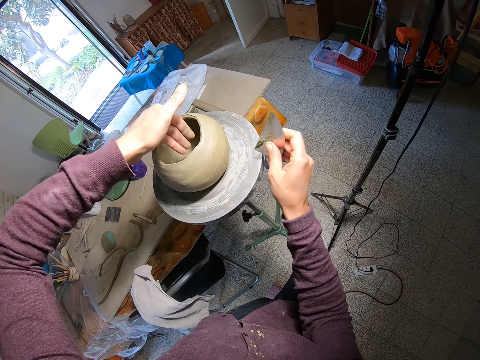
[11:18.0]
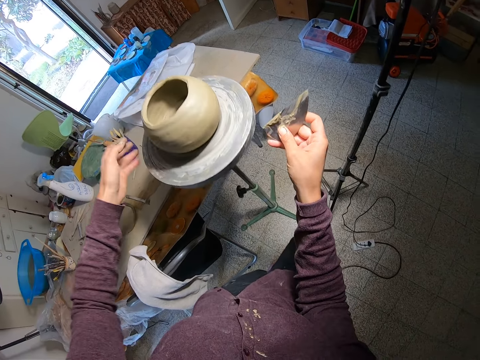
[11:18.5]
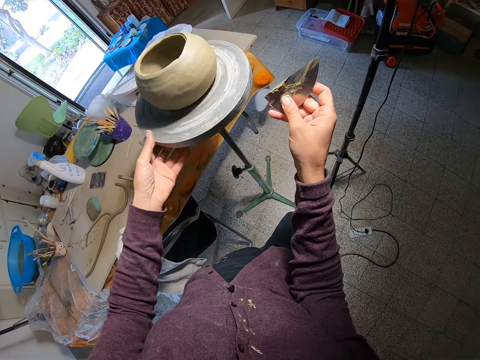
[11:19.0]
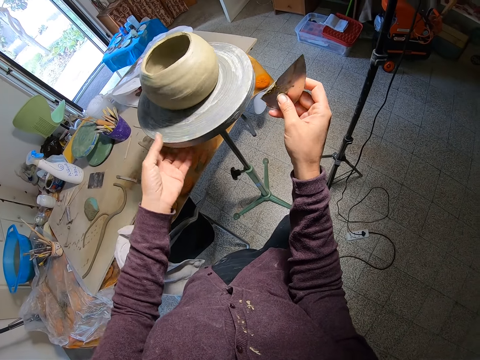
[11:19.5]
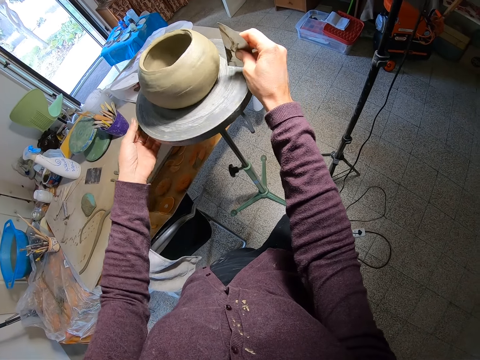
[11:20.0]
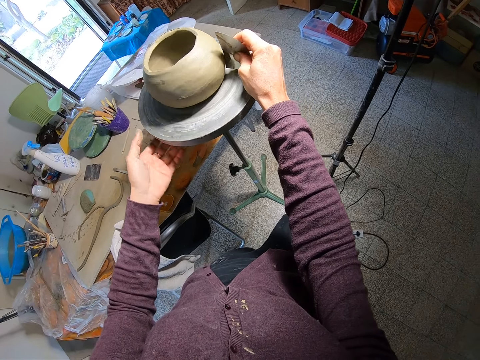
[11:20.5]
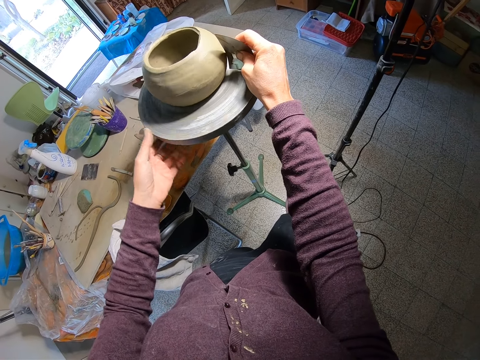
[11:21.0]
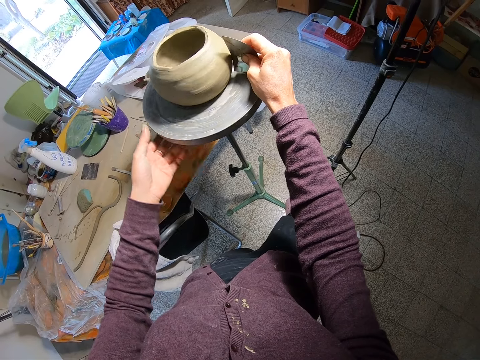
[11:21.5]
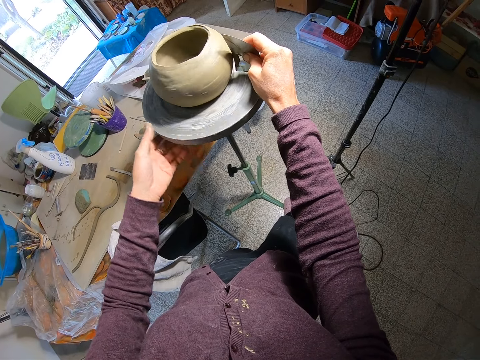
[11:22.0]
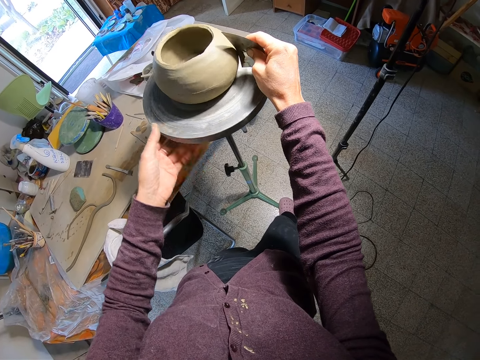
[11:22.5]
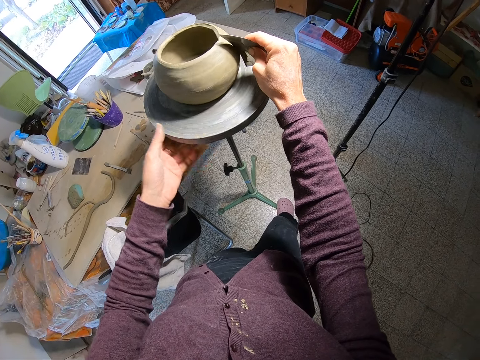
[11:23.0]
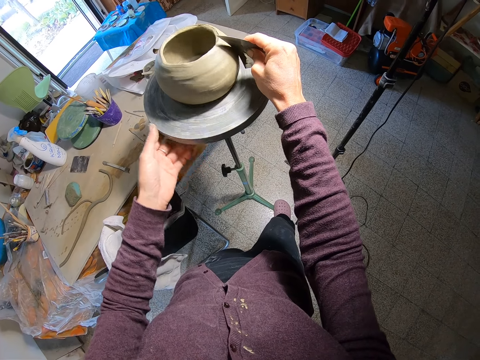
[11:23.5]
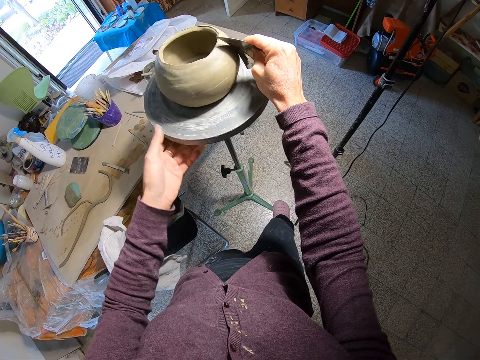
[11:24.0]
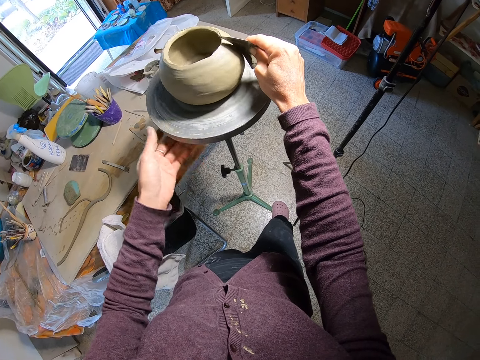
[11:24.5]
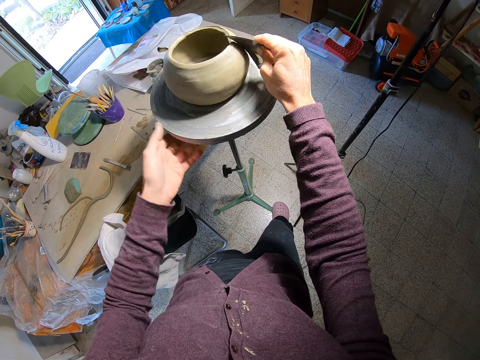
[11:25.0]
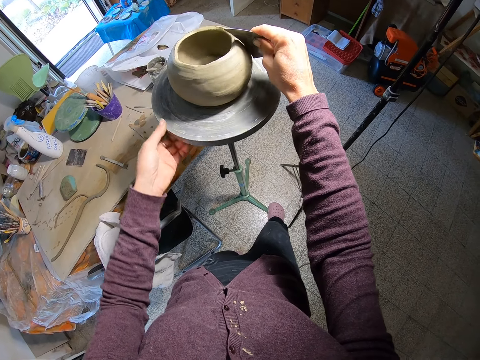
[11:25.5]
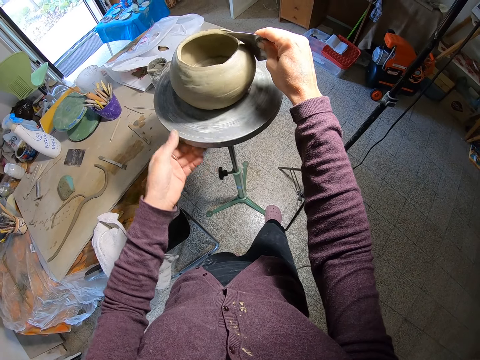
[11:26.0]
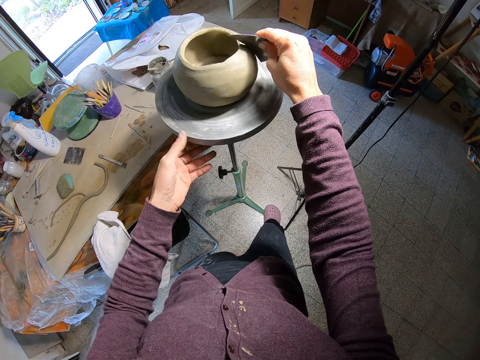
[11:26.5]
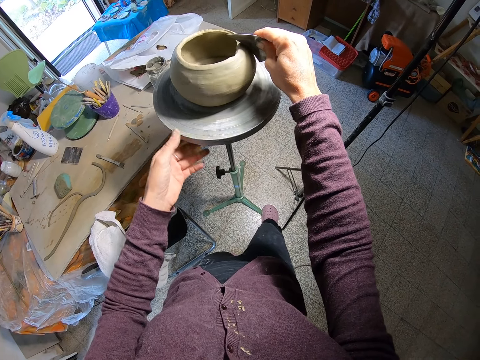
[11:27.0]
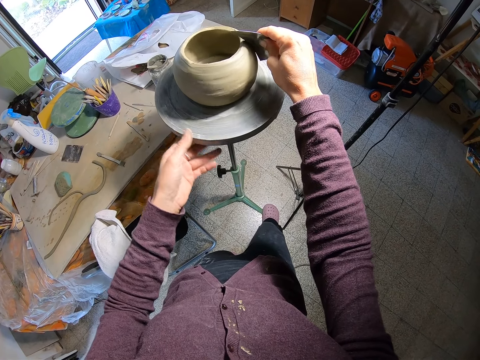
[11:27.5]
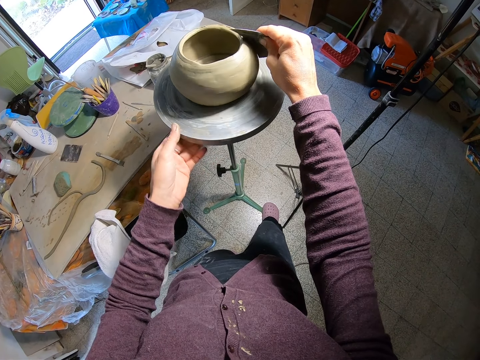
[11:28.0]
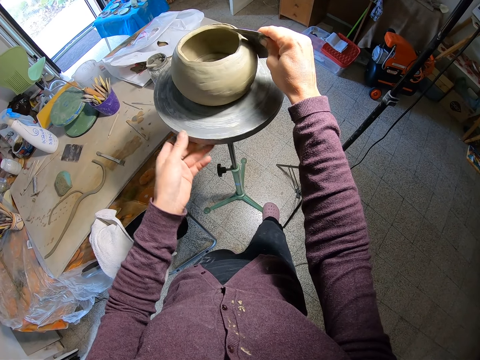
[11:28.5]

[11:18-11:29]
The camera wearer rotates the potter's wheel with his left hand. He places the sand paper against the clay pot on the potter's wheel with his right hand. He smoothens the pot.

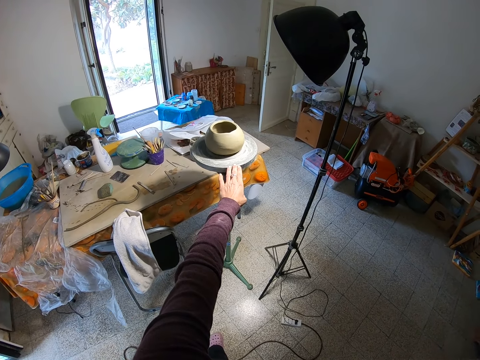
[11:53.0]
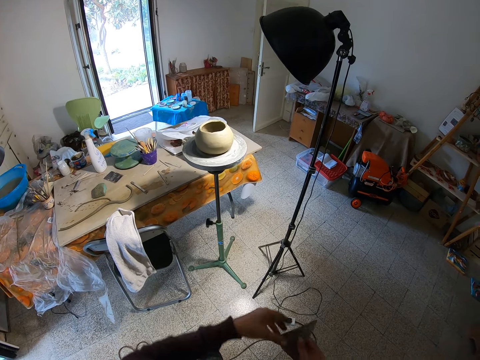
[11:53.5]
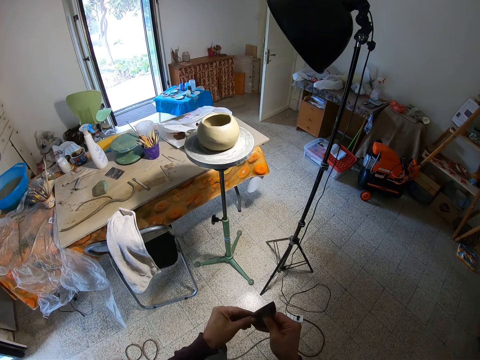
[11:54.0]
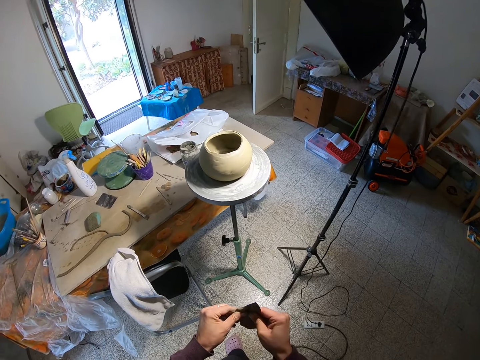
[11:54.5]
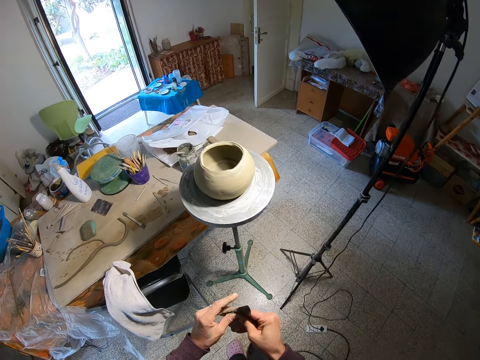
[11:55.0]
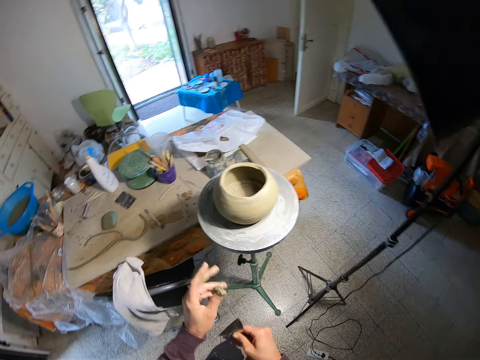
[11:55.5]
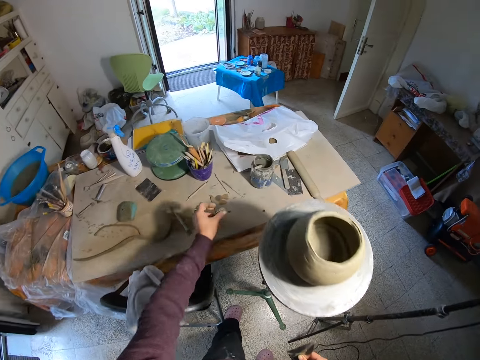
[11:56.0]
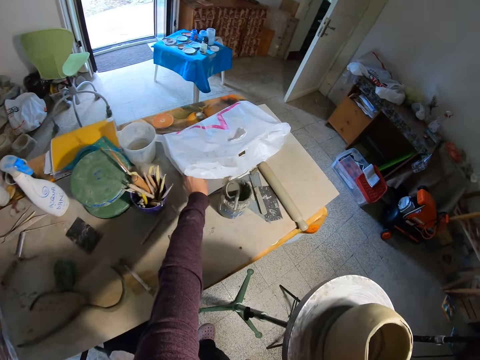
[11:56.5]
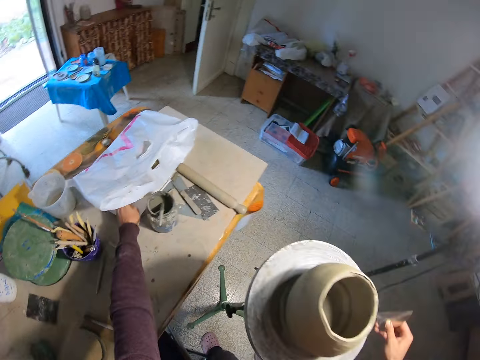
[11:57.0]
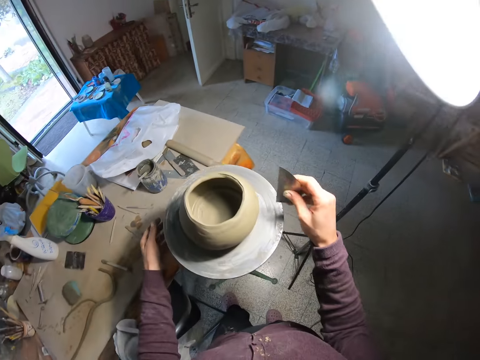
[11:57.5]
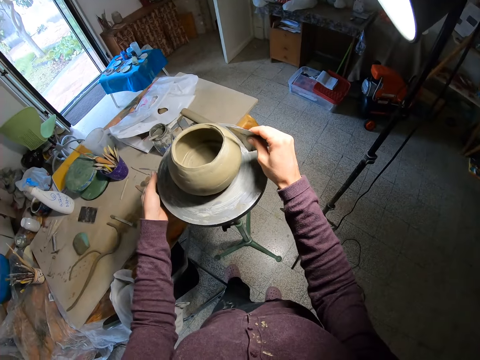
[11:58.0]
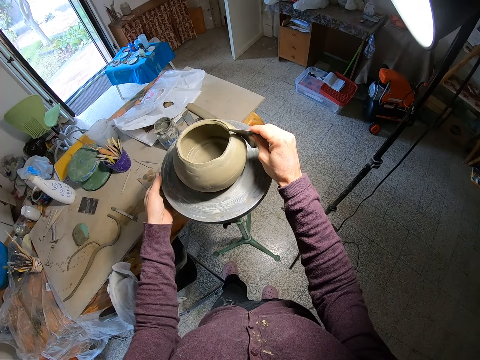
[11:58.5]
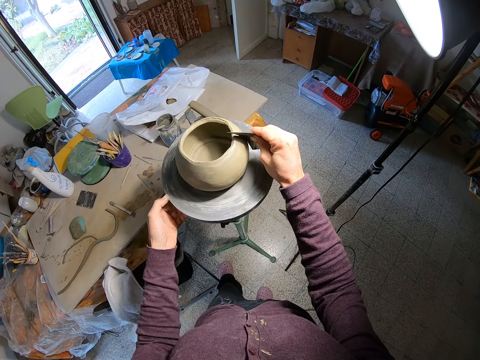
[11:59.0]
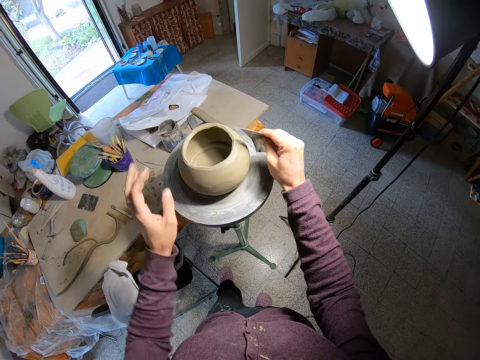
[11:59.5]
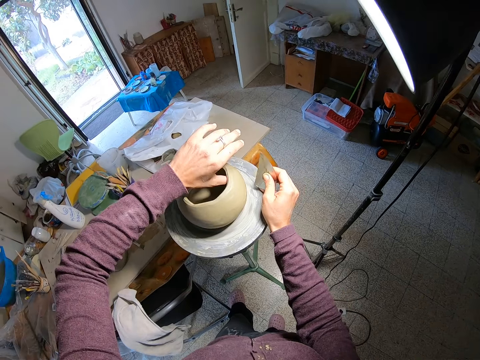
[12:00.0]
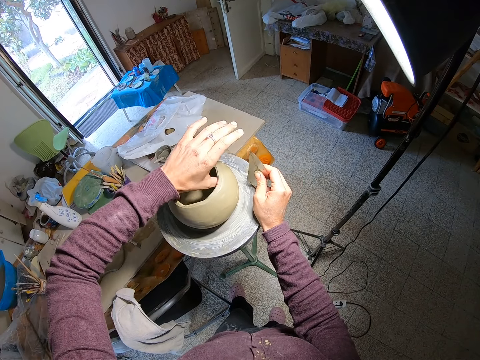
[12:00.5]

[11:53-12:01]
The camera wearer removes clay from the sand paper with his left hand. He touches the ruler. He places the clay in the cellophane paper on the table with his left hand. He rotates the potter's wheel with his left hand and places the sand paper against the clay pot on the potter's wheel with his right hand. He places his right hand on the potter's wheel and adjusts the clay pot on the potter's wheel with his left hand.

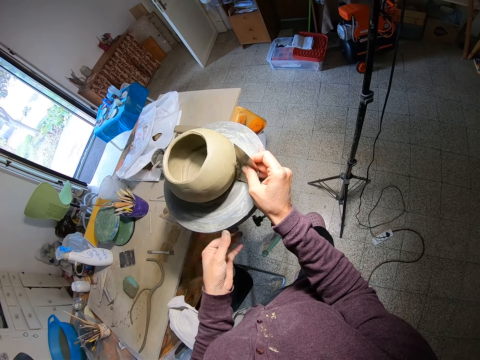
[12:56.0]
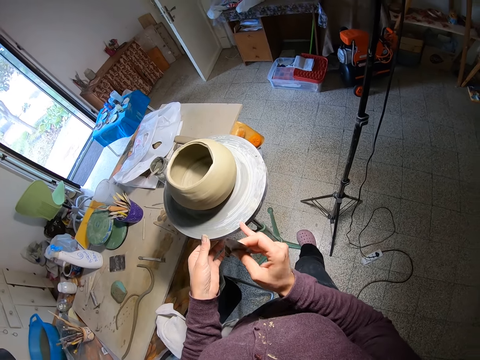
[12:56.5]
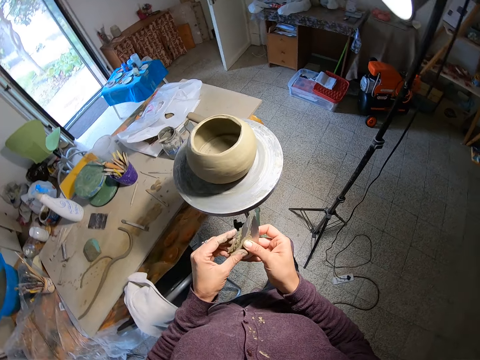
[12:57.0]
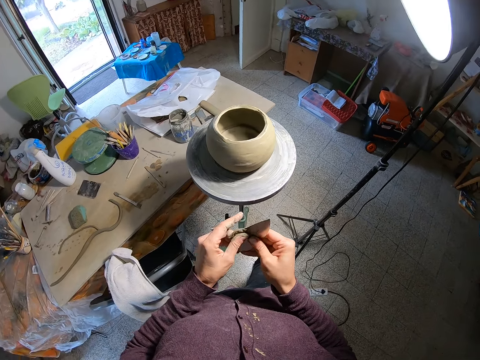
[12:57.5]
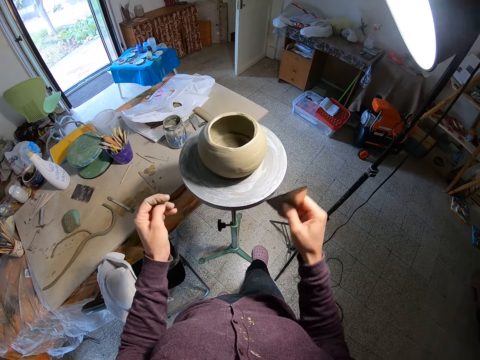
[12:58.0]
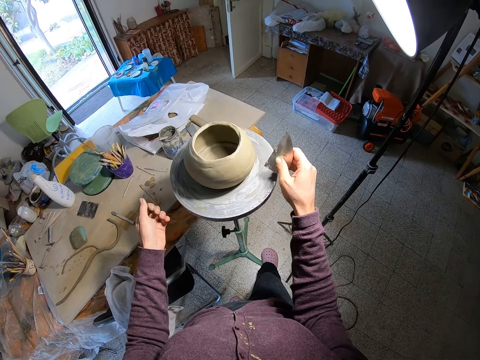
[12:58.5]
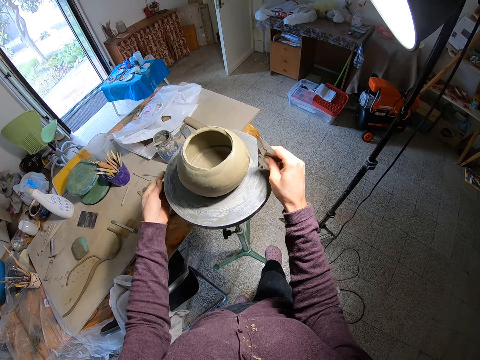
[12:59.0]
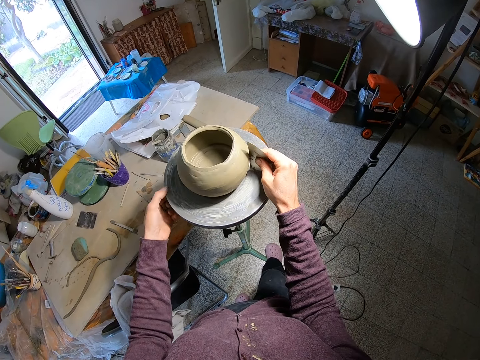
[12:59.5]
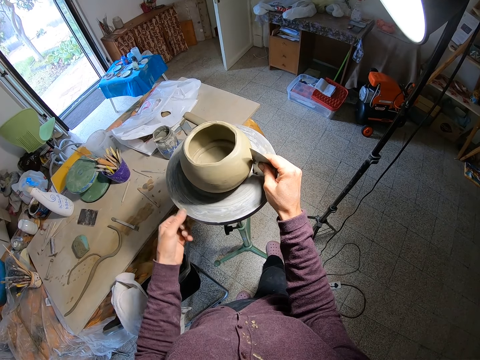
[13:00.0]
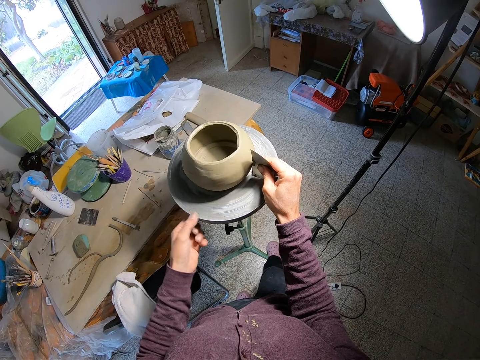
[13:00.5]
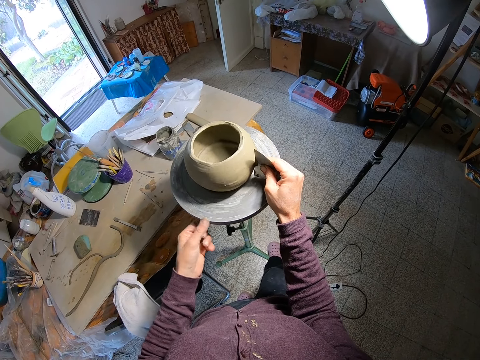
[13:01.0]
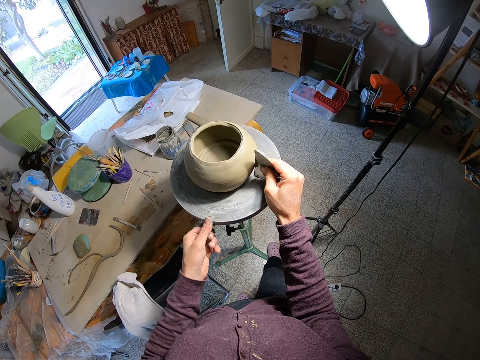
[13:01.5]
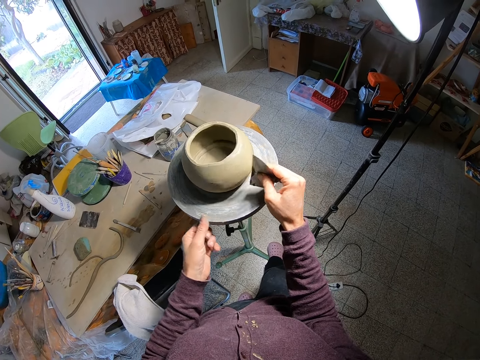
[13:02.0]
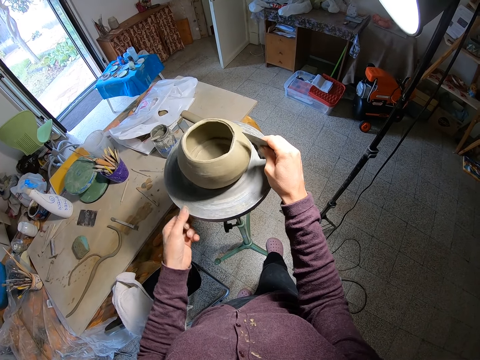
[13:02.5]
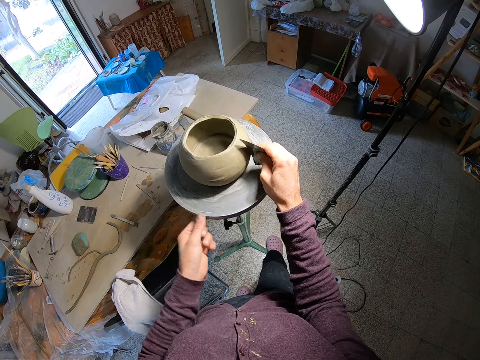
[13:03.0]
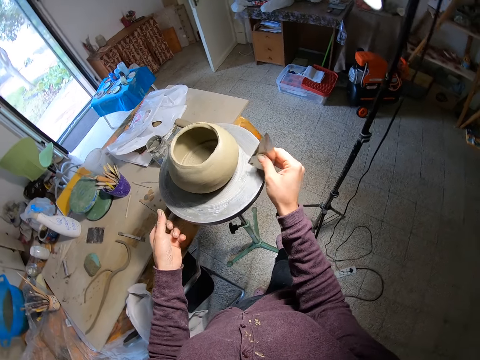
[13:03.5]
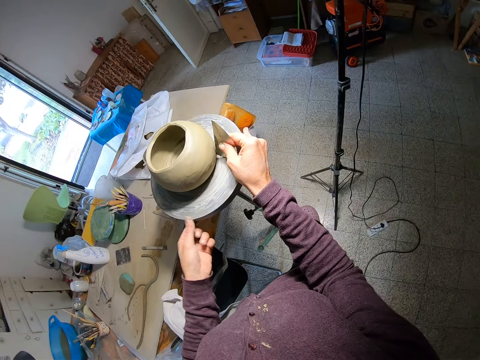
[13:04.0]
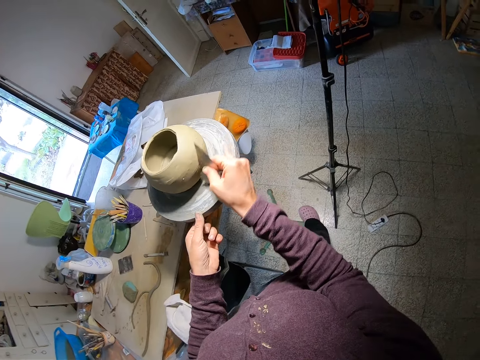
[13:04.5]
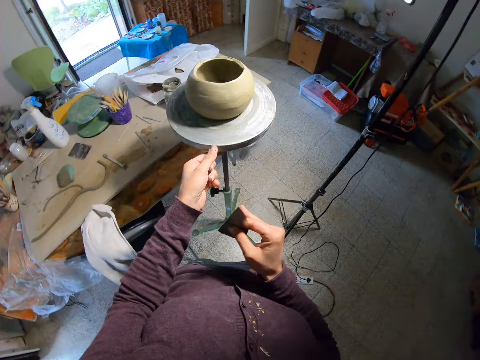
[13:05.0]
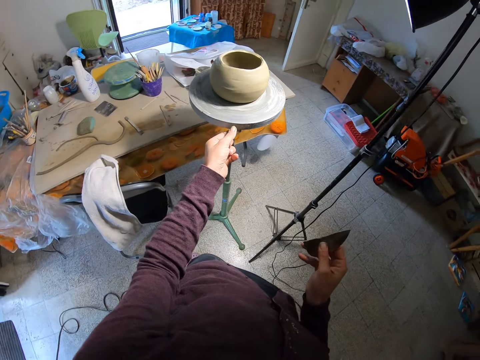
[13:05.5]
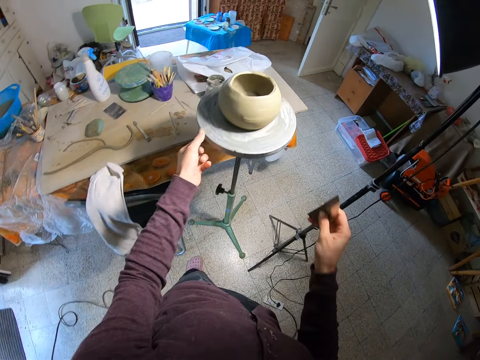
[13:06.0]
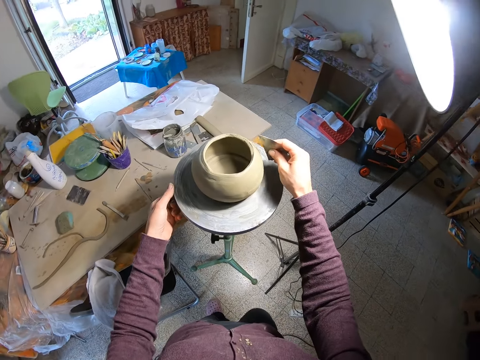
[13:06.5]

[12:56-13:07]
The camera wearer removes clay from the sand paper with his left hand. He places the sand paper against the clay pot on the potter's wheel with his right hand and rotates the potter's wheel with his left hand.
